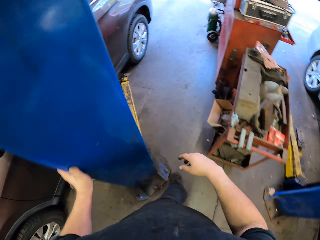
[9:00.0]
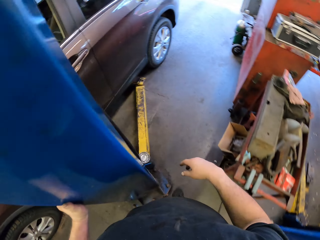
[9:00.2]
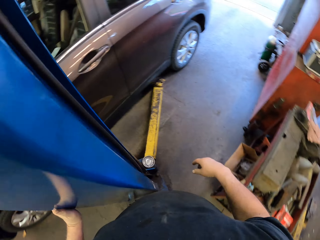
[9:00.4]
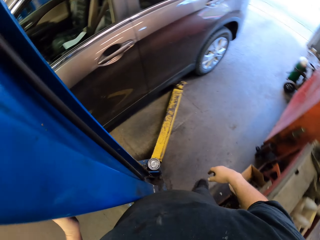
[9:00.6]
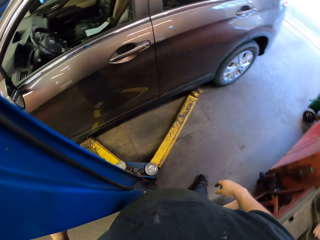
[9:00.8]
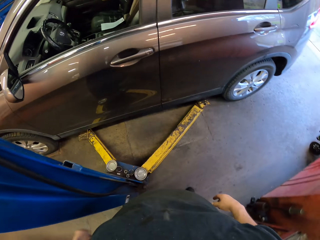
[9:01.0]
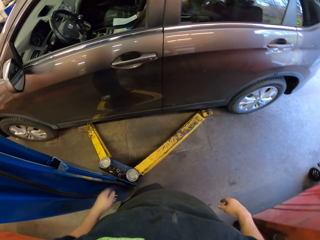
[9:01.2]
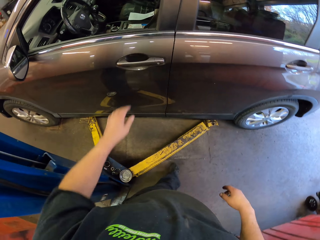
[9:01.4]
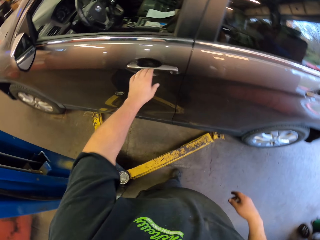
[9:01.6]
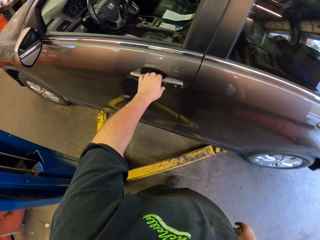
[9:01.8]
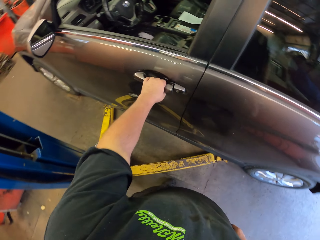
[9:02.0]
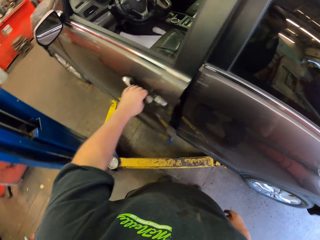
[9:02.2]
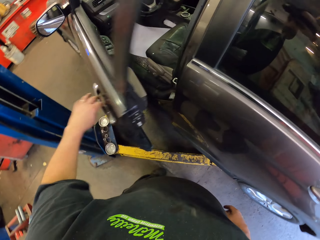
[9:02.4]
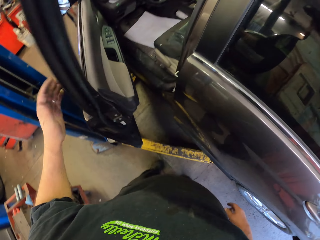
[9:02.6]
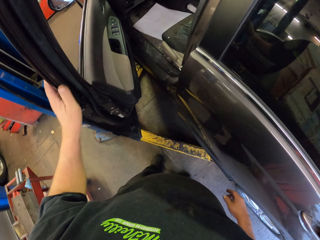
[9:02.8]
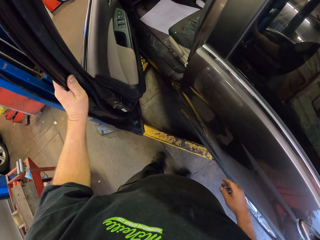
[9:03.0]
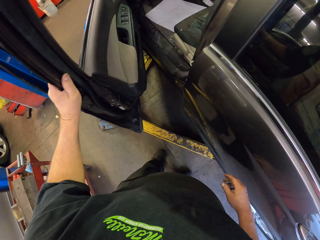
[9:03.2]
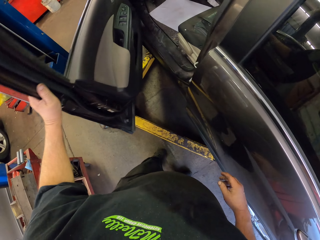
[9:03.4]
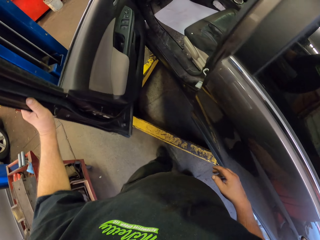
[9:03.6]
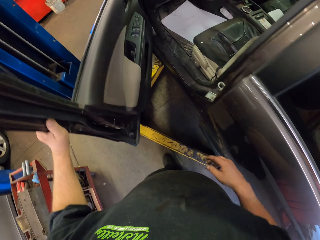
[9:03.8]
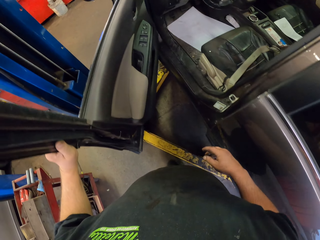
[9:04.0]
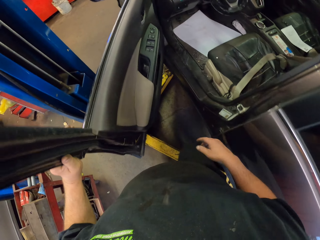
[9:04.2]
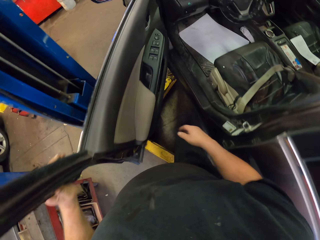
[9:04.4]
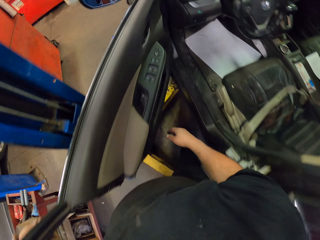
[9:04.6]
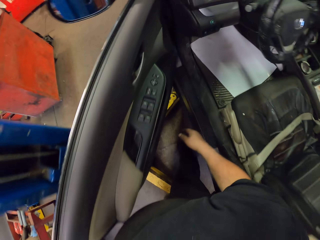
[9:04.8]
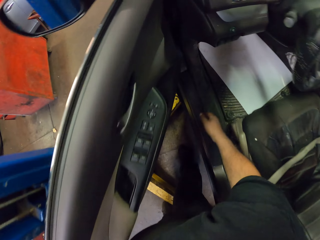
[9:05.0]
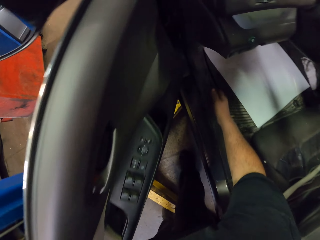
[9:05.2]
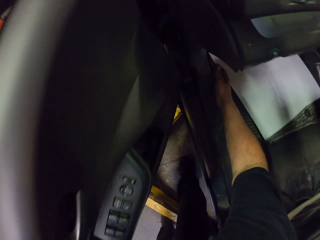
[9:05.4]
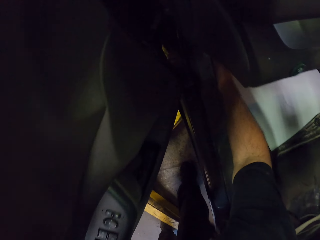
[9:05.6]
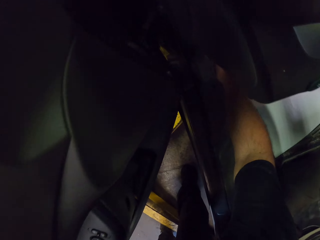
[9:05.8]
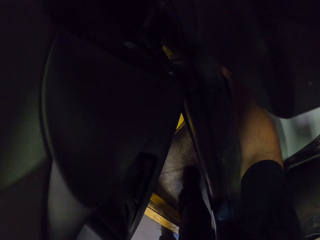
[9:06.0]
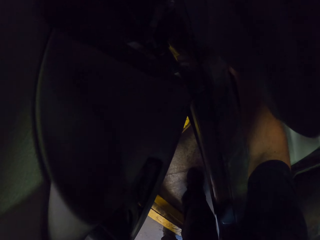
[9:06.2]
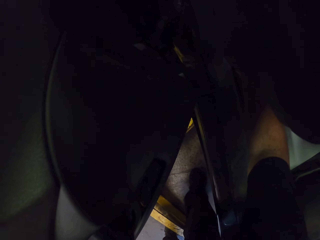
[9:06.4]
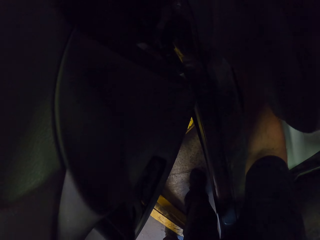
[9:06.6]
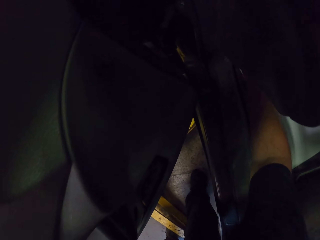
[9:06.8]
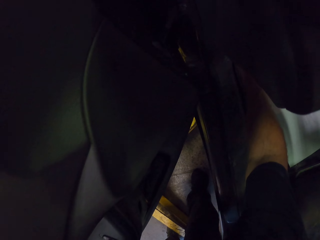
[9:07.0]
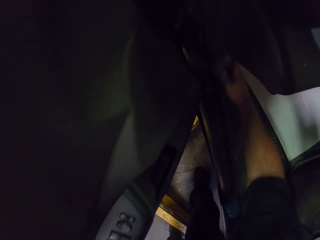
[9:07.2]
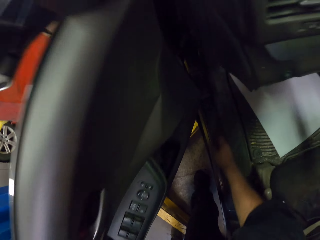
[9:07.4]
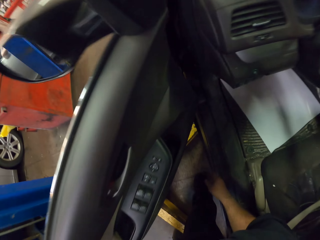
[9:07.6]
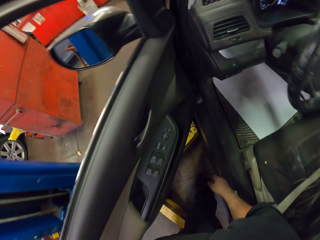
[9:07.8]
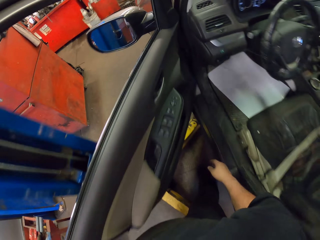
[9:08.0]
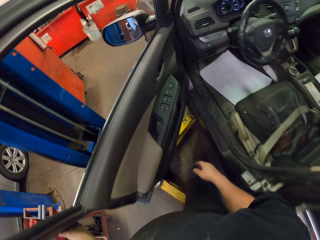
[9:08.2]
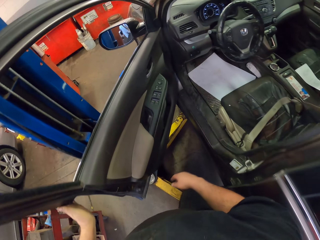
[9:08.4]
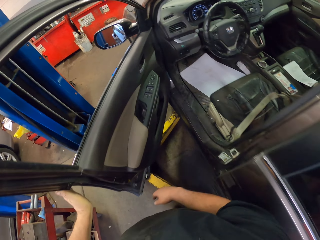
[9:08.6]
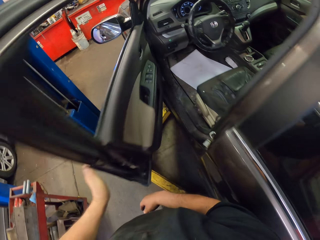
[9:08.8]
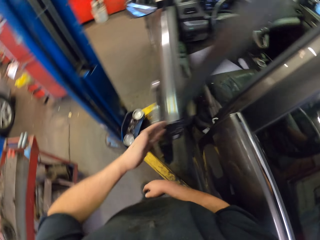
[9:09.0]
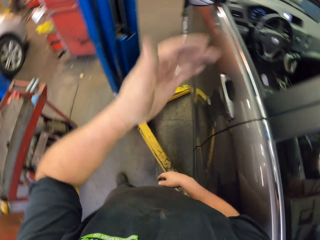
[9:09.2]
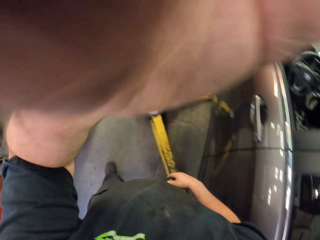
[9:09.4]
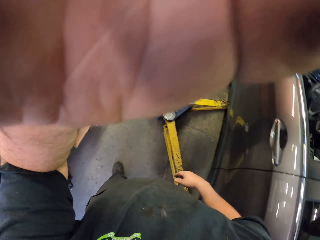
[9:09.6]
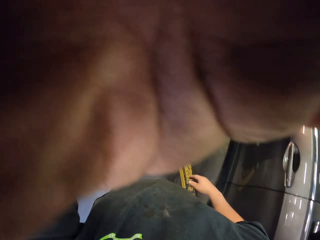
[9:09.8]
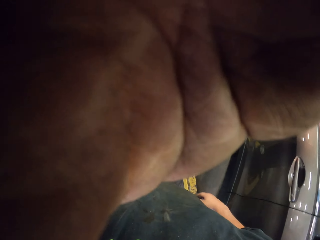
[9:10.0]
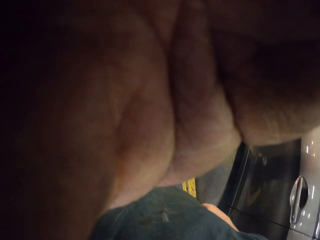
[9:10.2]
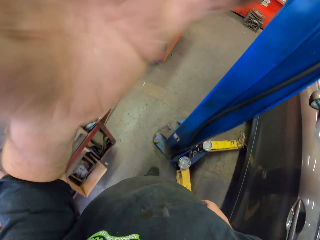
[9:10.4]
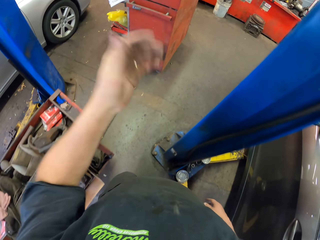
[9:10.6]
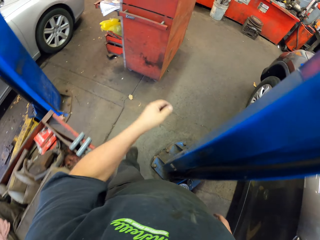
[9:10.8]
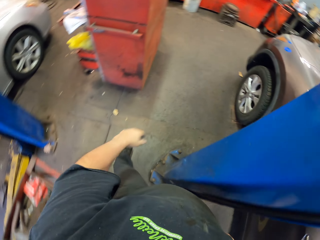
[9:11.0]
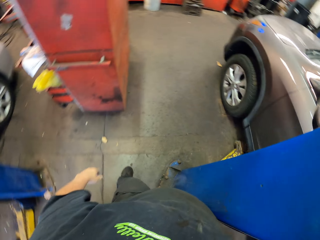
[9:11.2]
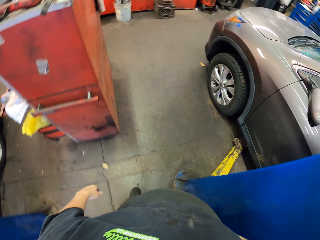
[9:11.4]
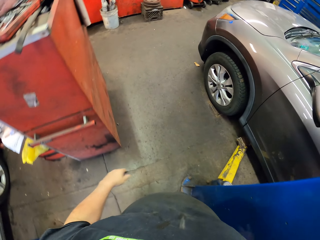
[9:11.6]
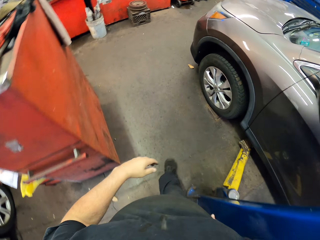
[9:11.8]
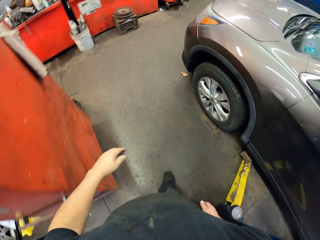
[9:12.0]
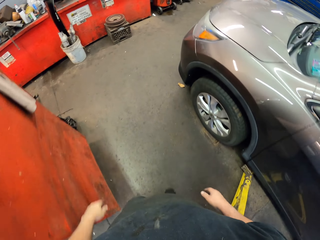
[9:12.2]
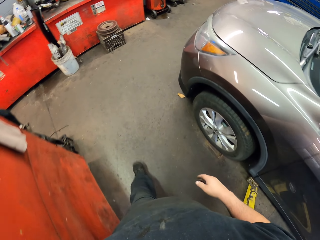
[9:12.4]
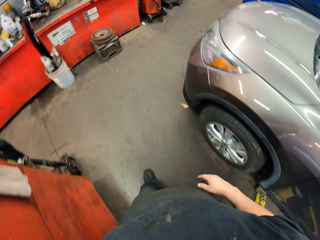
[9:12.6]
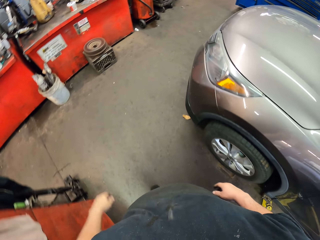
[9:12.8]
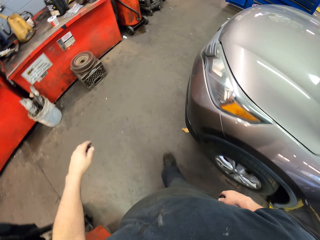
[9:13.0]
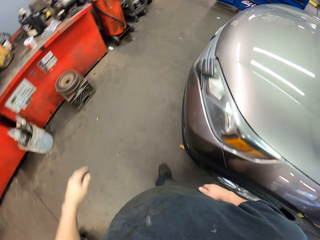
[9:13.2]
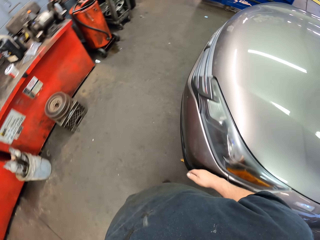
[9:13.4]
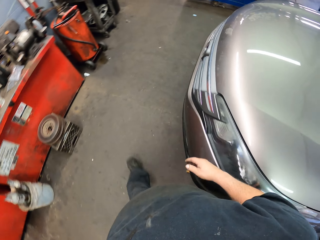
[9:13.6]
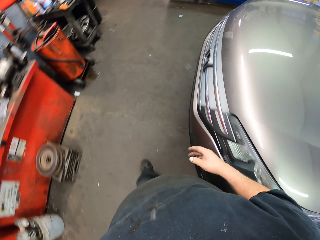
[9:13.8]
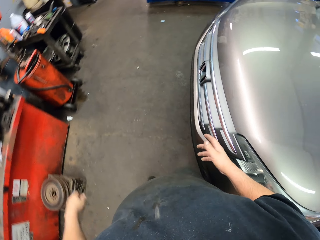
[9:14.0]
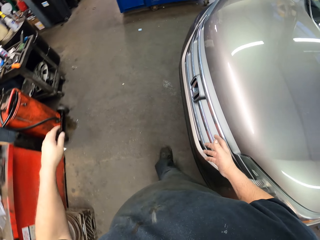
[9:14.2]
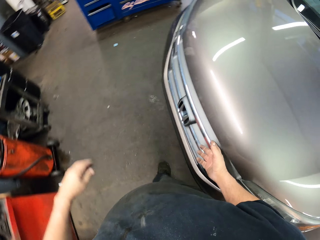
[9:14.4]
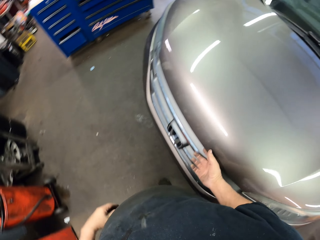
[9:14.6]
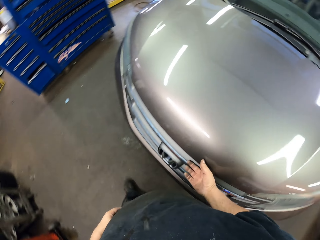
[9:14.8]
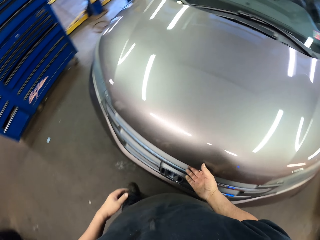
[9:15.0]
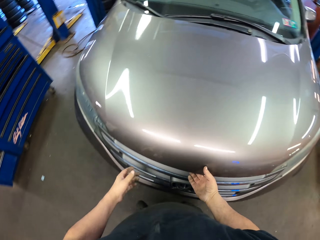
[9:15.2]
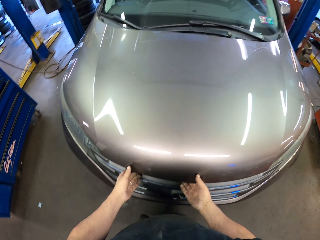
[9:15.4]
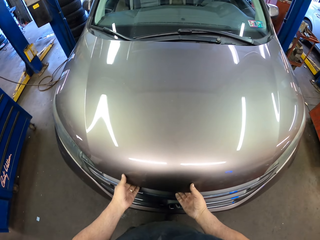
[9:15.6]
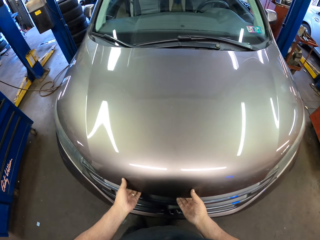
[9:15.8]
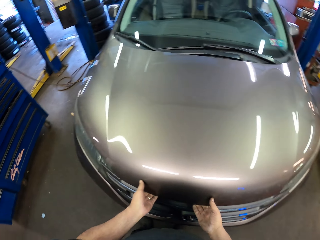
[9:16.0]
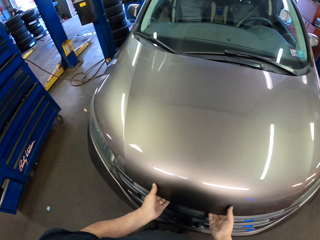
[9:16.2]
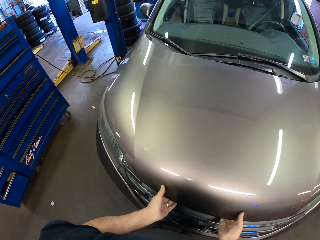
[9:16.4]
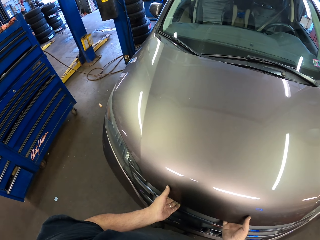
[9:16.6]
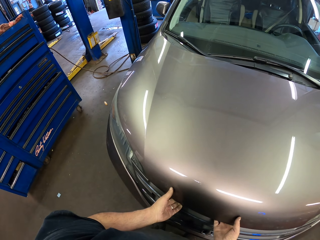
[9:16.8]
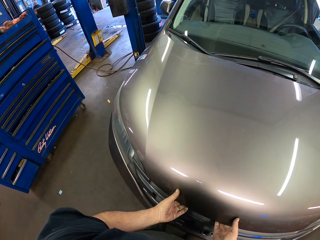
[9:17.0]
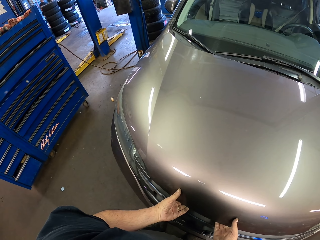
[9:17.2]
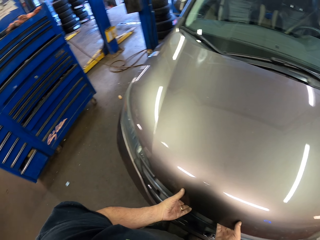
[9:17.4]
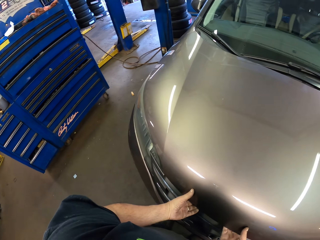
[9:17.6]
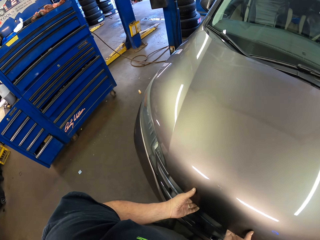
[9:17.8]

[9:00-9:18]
The camera wearer holds the pole. They open the car door. They put the hand in the car. They look in the car. They close the car door. They lift the hand. They set the camera. They walk beside the car. They hold the car. They touch the car.
